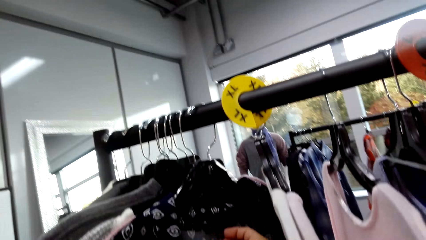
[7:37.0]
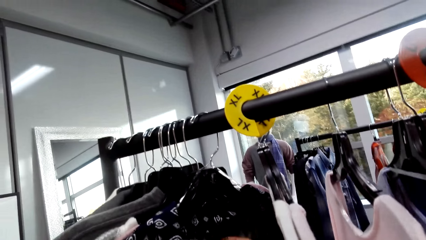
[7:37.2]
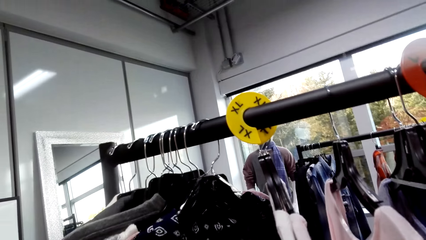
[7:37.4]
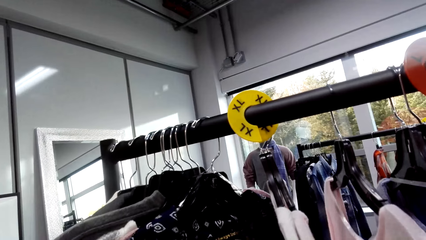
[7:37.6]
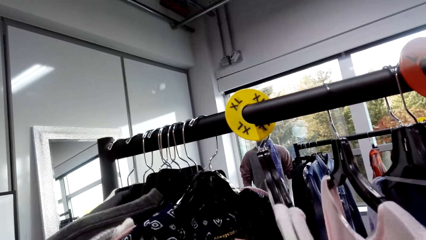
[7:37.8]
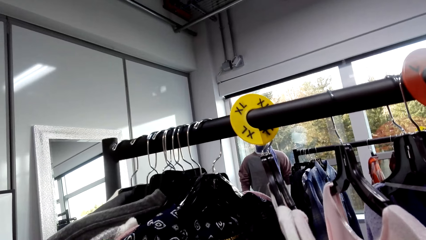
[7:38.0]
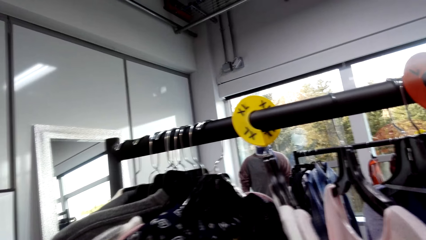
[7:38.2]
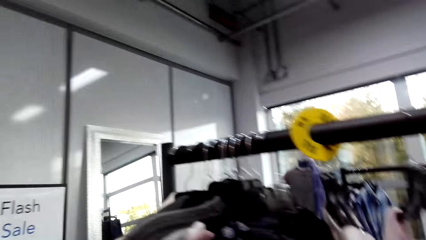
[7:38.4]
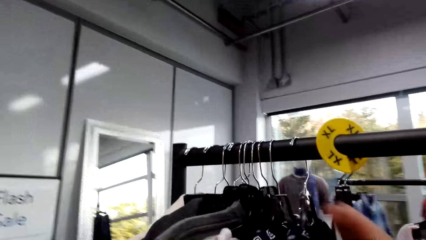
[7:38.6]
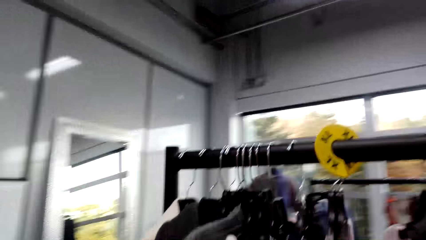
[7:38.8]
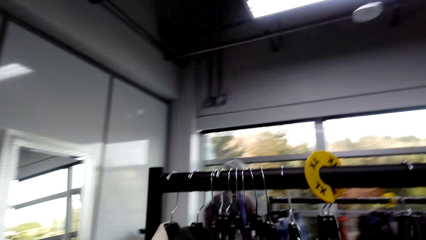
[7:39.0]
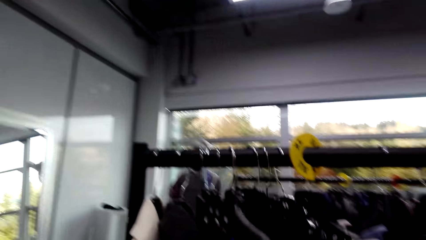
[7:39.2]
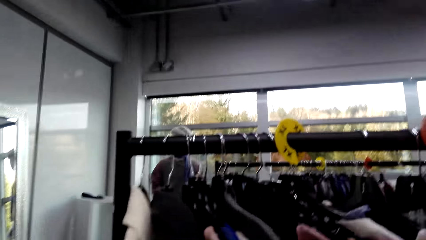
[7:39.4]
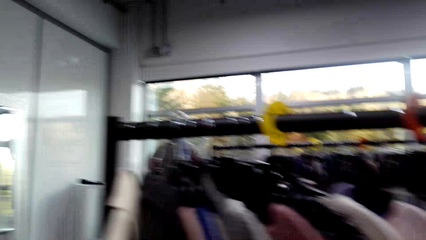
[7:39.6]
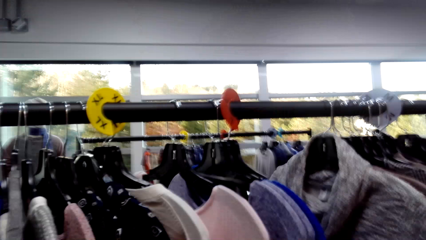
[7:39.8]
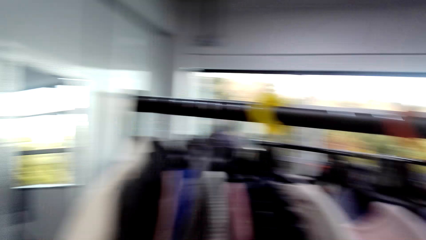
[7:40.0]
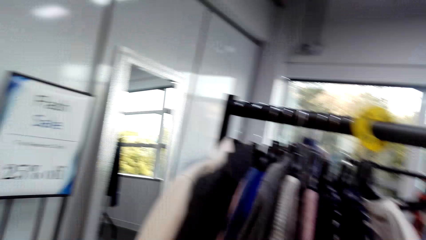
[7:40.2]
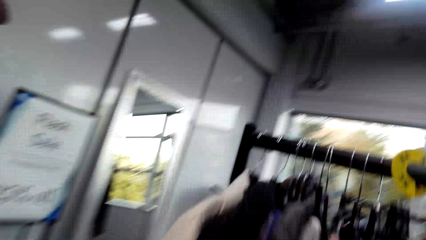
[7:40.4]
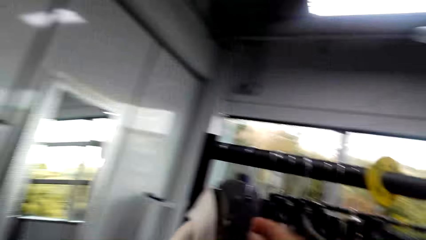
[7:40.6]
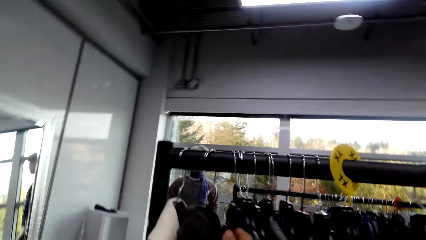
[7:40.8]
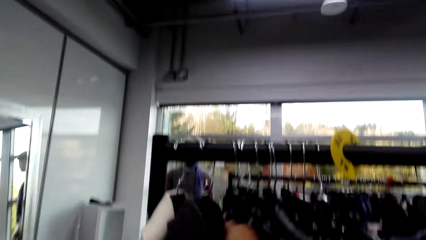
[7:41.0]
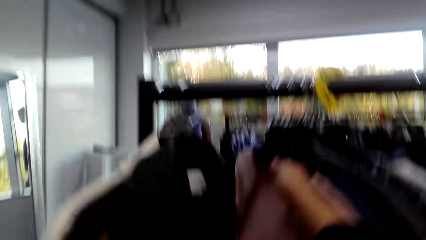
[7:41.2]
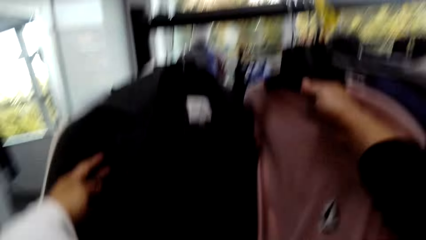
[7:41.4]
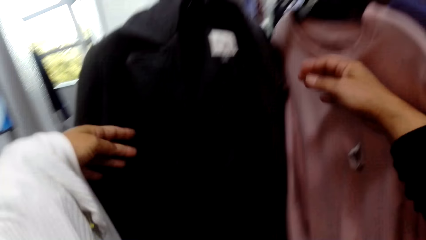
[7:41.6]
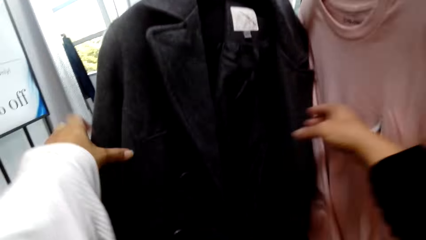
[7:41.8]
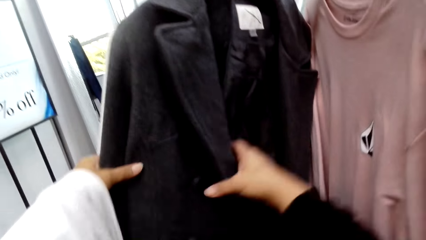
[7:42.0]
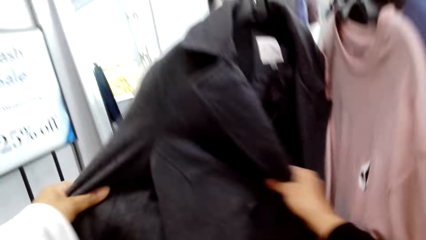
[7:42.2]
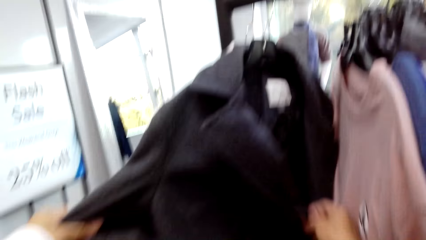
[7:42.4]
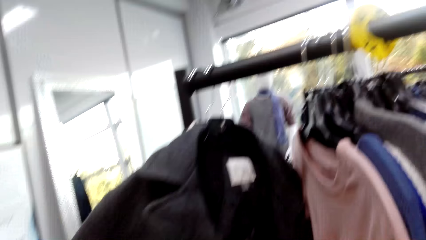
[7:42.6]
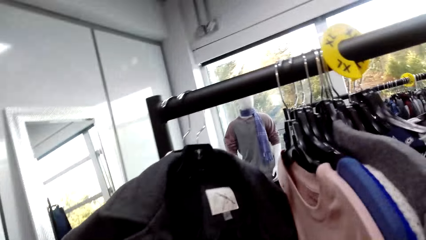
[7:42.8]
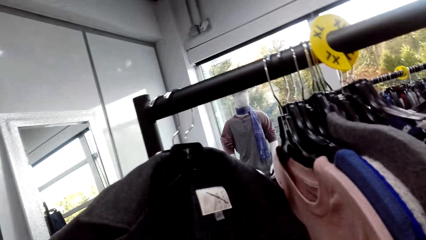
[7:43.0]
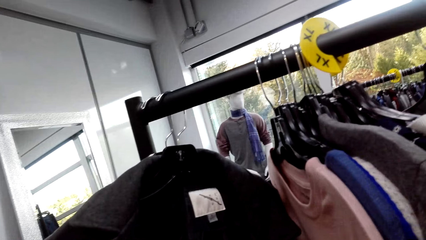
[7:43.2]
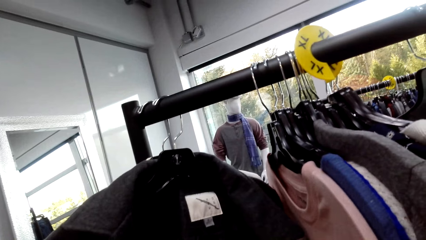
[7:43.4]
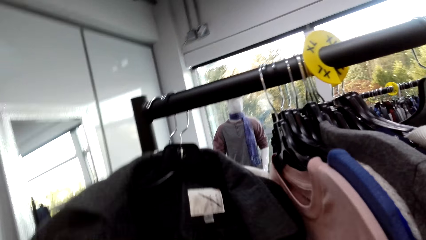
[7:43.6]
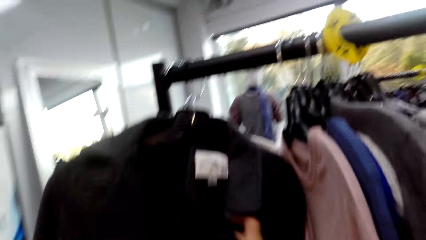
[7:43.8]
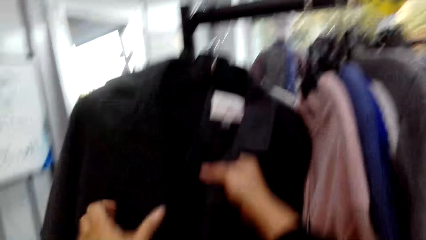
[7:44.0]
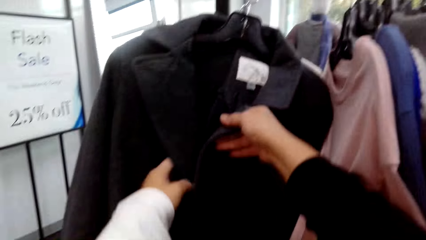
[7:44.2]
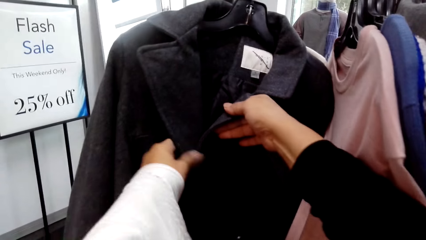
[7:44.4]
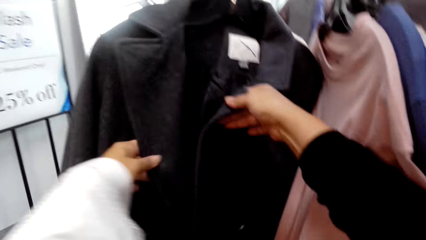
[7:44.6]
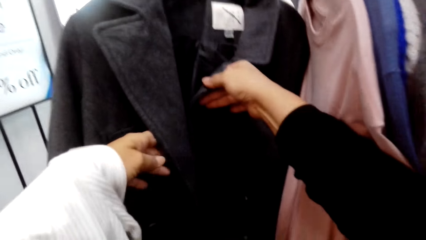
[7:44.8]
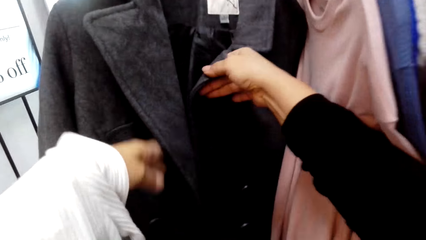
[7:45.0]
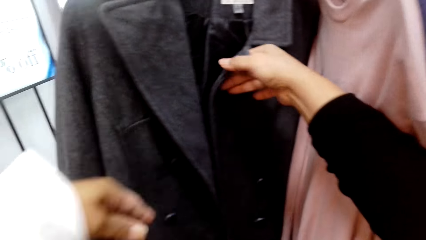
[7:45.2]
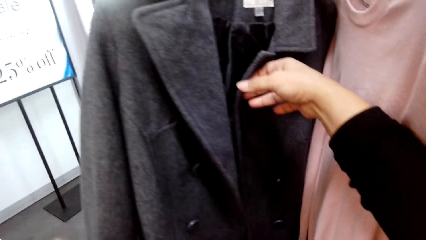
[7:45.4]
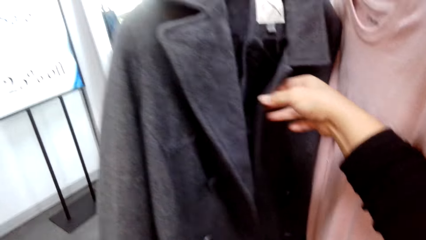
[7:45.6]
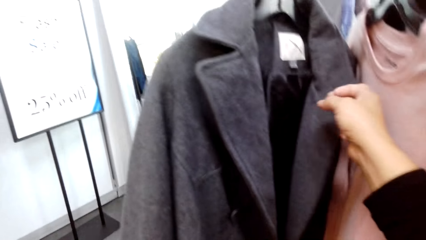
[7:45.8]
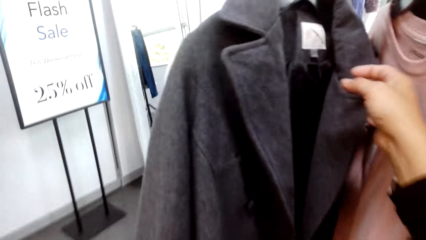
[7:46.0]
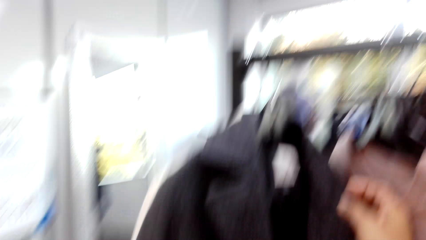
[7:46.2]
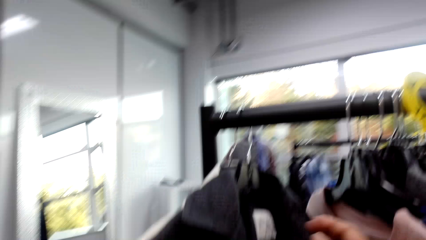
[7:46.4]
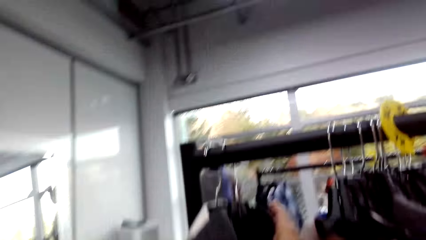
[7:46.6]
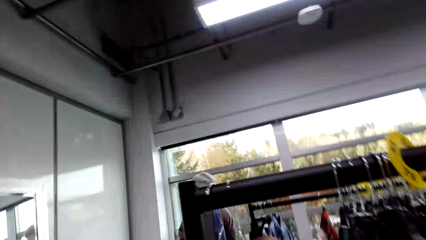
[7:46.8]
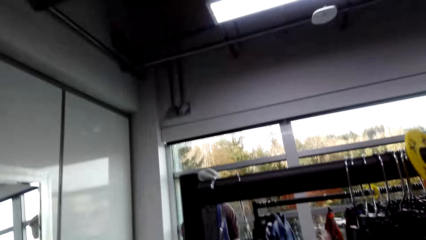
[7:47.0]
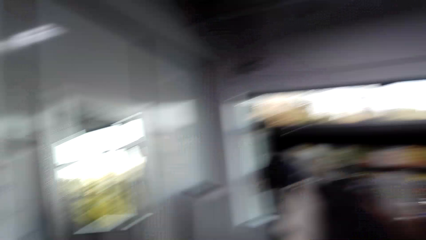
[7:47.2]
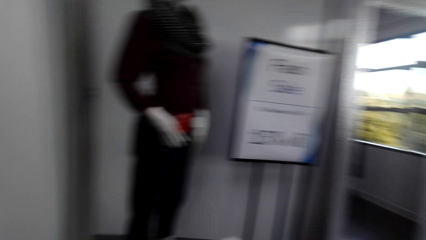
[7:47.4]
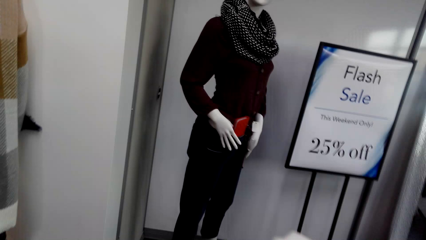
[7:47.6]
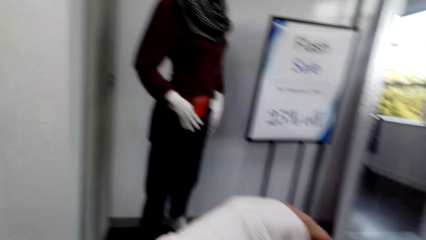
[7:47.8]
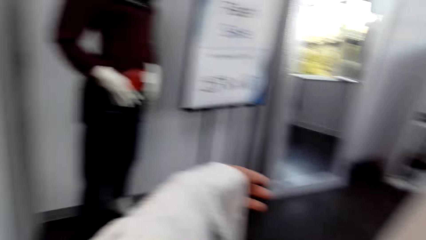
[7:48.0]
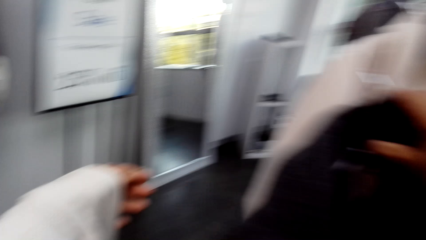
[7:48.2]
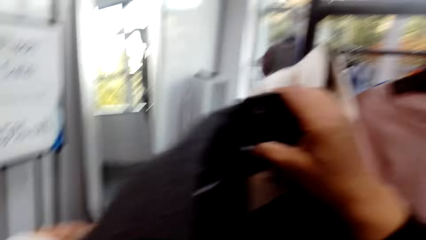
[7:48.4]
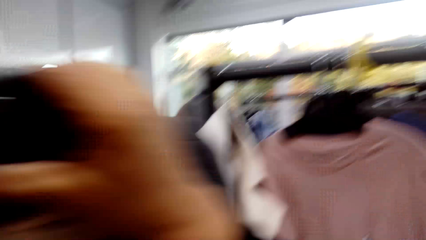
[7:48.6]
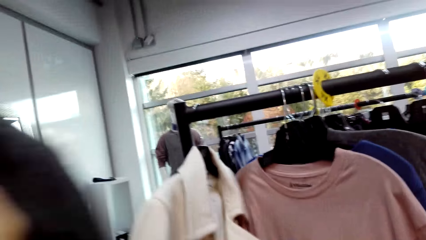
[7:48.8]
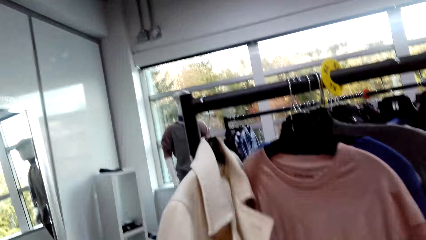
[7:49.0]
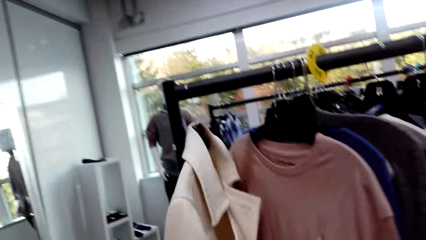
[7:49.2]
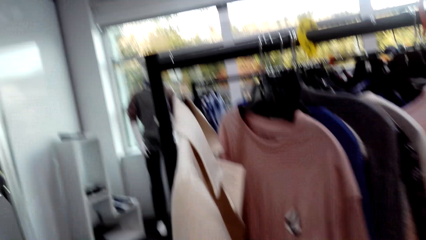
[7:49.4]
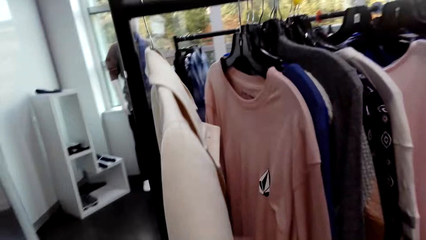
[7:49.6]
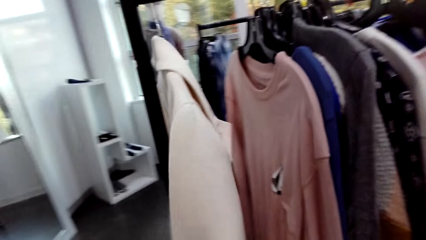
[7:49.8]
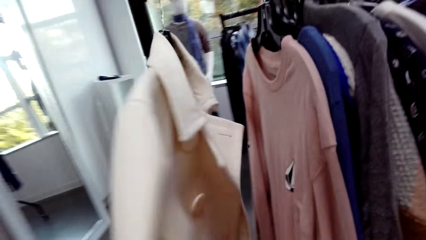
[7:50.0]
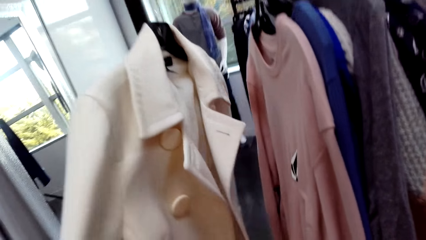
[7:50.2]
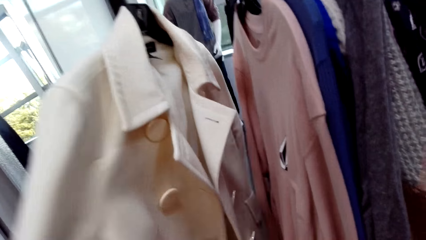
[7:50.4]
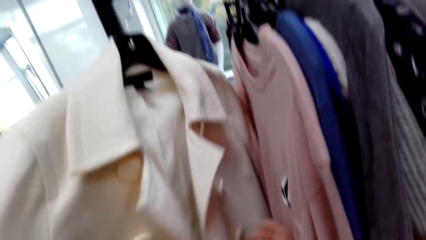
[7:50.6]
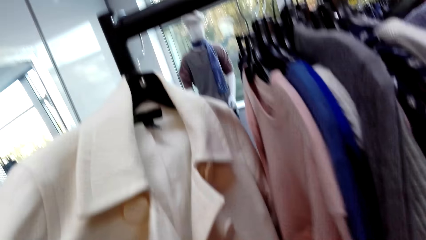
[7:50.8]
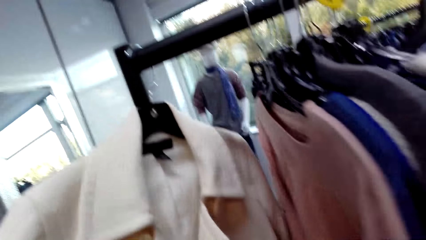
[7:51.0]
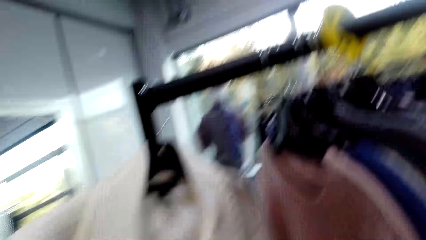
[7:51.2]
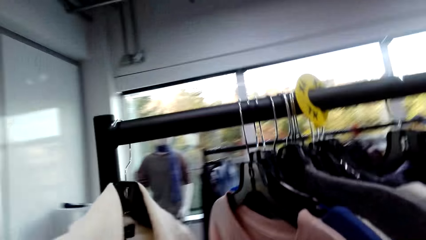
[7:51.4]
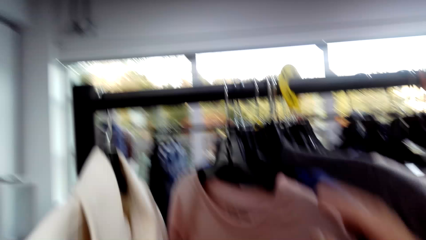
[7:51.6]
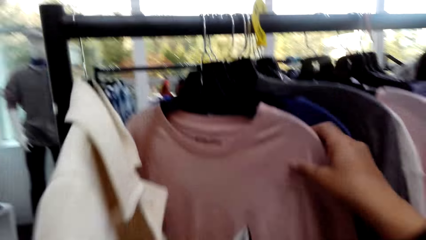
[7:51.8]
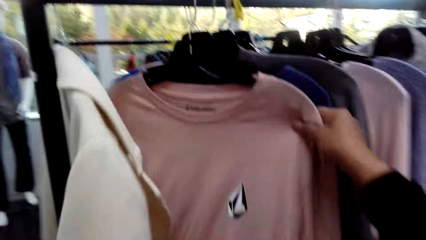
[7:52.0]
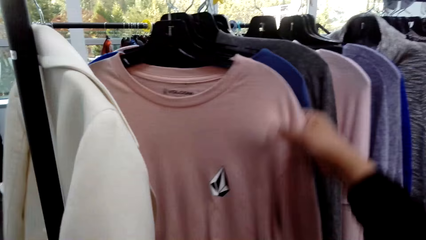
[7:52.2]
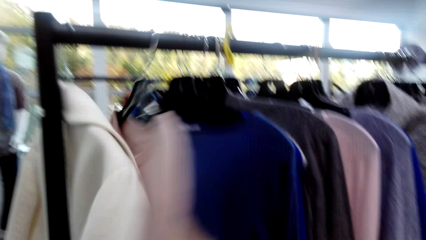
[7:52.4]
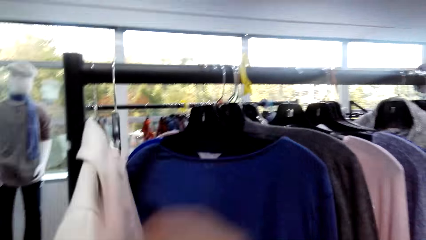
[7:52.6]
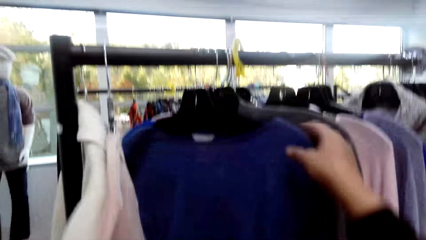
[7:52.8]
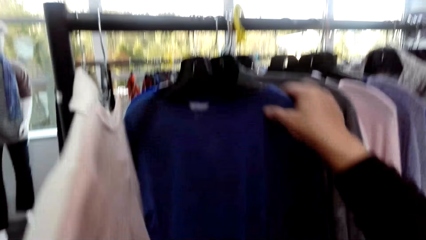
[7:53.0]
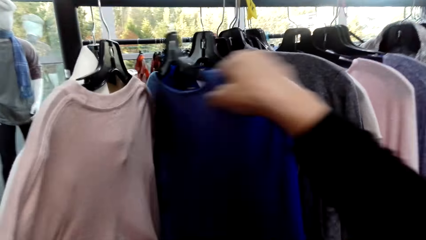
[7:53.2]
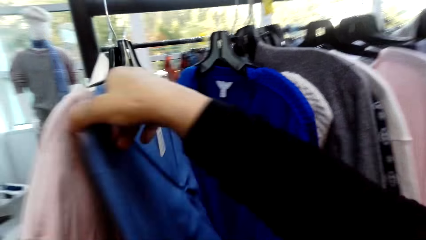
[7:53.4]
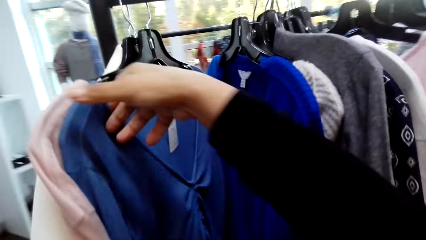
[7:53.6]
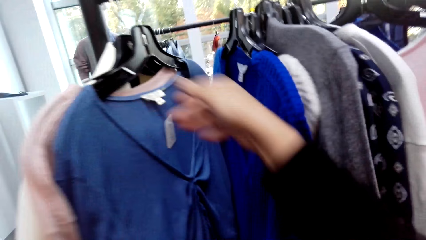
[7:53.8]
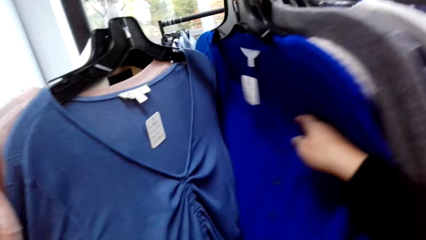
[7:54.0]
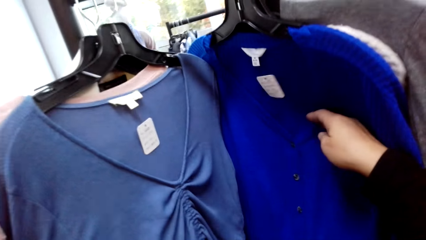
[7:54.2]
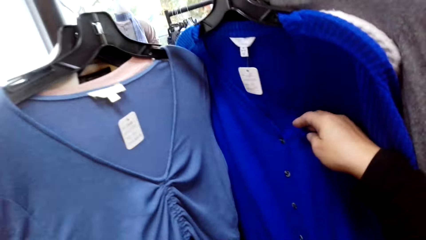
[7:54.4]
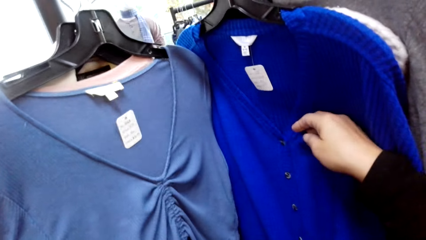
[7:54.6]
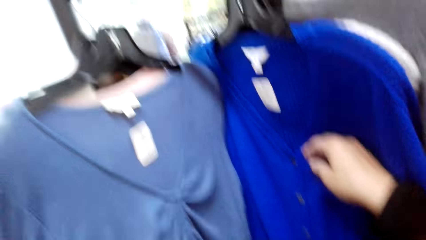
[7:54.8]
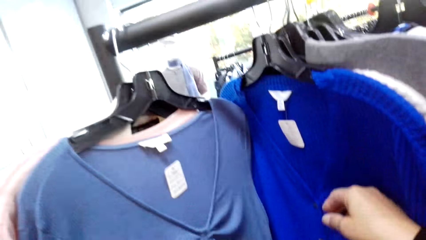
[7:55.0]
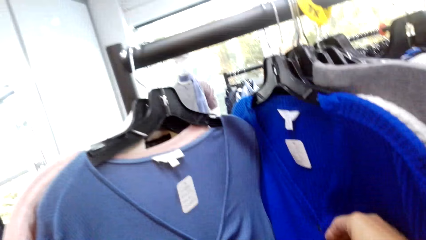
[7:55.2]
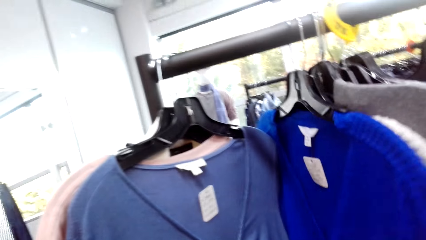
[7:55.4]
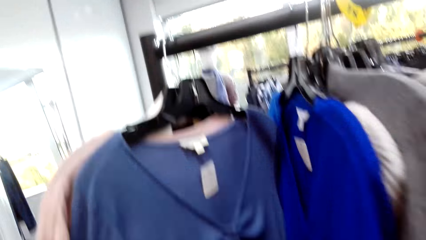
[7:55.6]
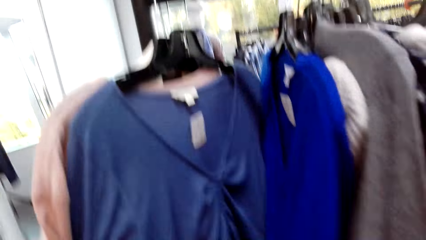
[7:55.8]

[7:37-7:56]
The camera wearer looks at the price tag. They look at the tops on the stand. They pick up a blazer. They browse through the clothes. They look at the tops on the stand.
